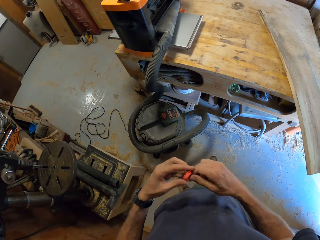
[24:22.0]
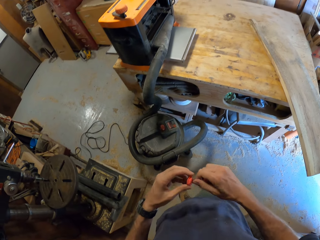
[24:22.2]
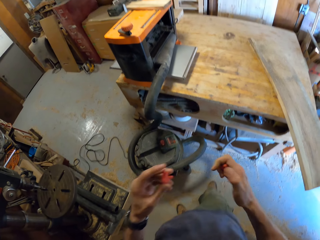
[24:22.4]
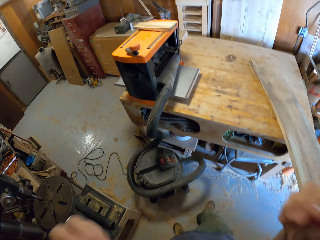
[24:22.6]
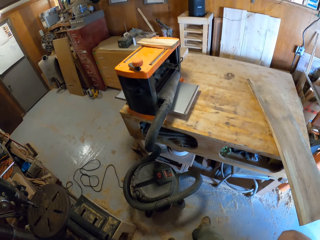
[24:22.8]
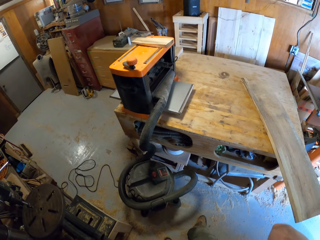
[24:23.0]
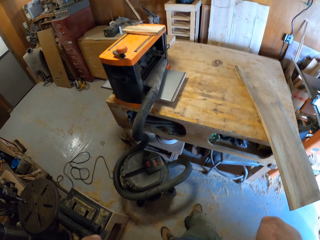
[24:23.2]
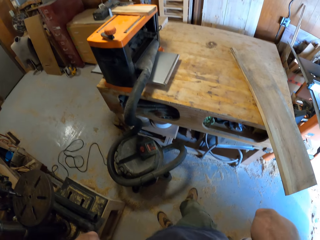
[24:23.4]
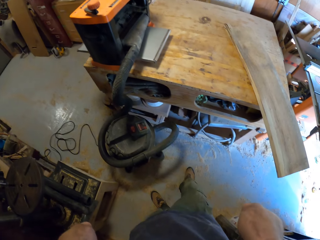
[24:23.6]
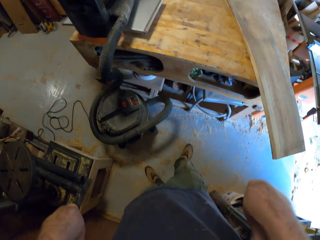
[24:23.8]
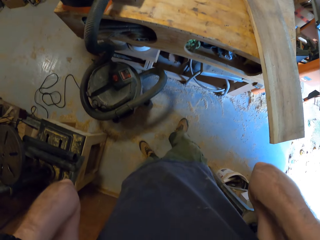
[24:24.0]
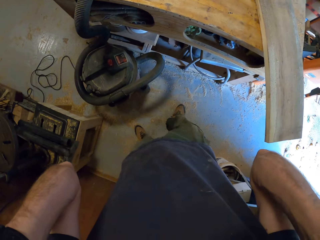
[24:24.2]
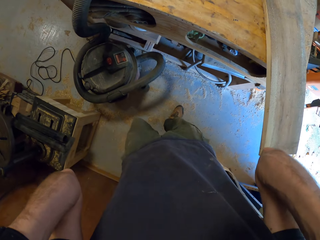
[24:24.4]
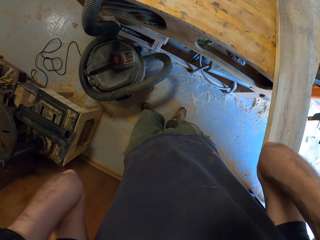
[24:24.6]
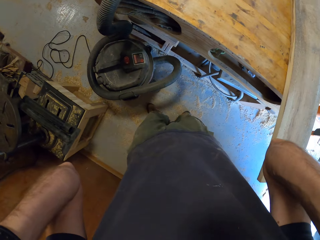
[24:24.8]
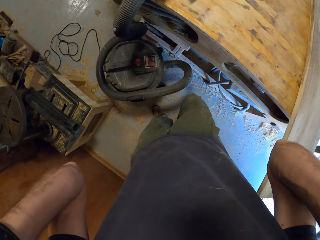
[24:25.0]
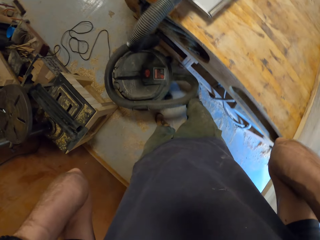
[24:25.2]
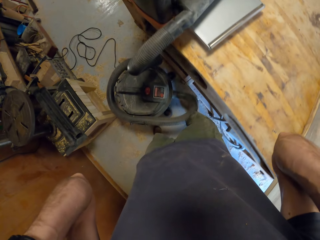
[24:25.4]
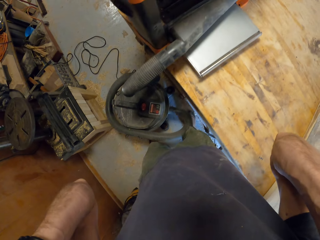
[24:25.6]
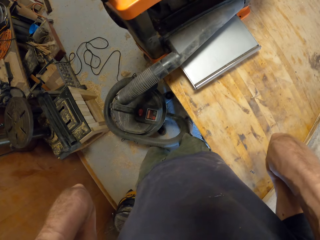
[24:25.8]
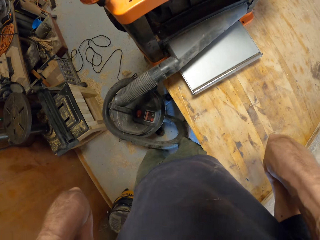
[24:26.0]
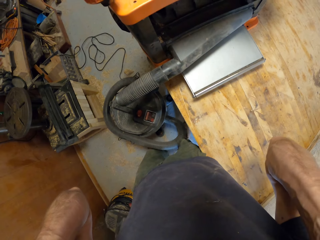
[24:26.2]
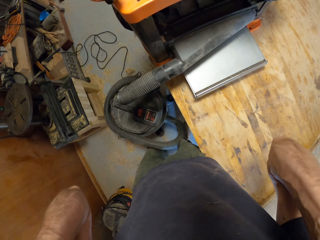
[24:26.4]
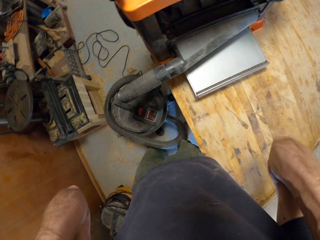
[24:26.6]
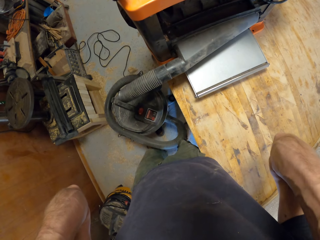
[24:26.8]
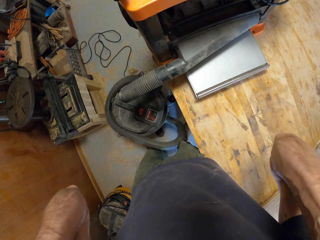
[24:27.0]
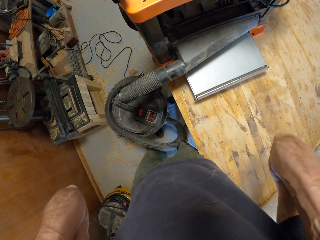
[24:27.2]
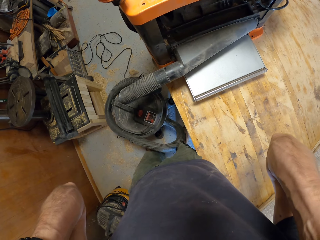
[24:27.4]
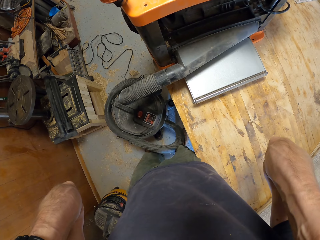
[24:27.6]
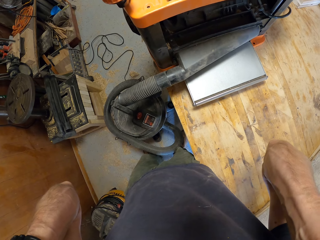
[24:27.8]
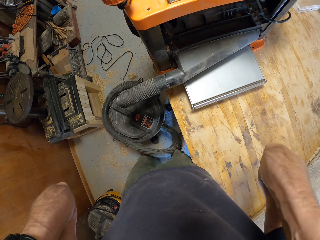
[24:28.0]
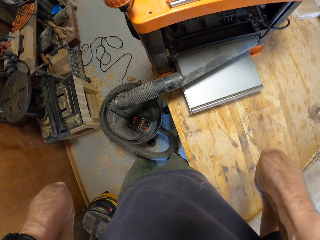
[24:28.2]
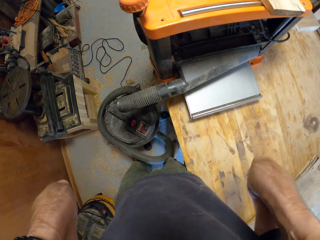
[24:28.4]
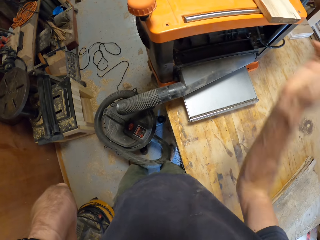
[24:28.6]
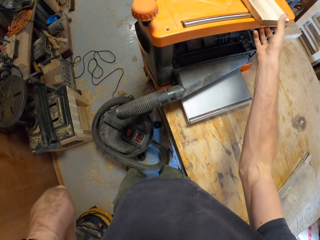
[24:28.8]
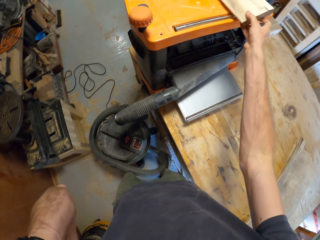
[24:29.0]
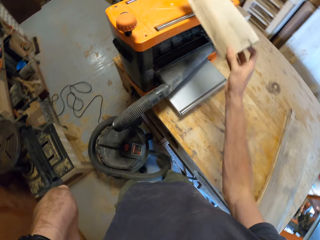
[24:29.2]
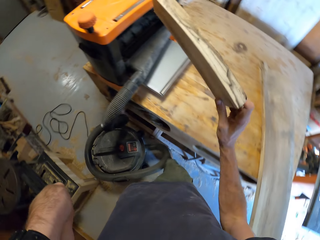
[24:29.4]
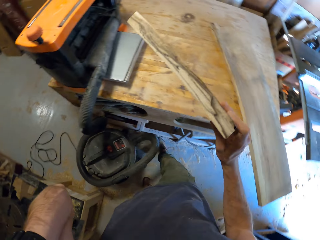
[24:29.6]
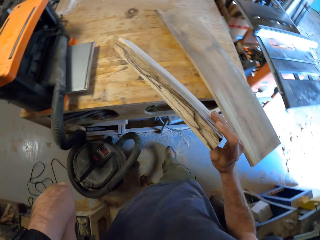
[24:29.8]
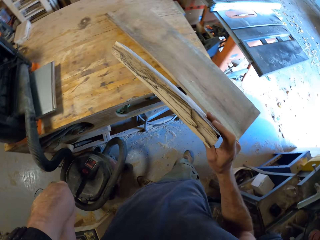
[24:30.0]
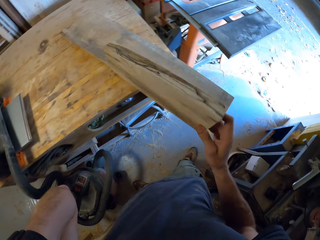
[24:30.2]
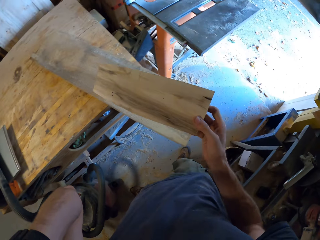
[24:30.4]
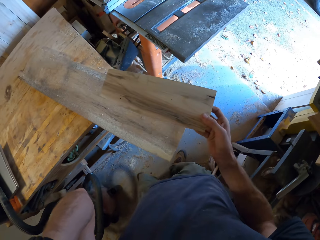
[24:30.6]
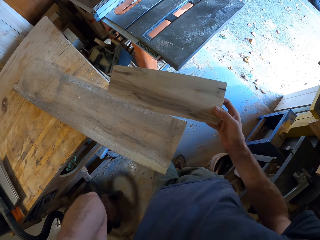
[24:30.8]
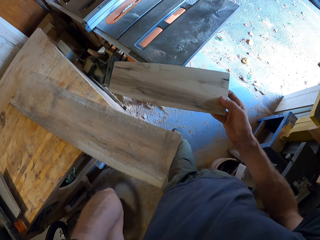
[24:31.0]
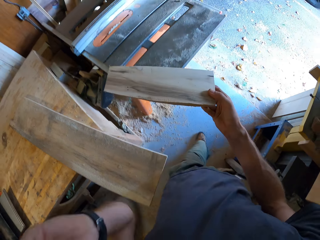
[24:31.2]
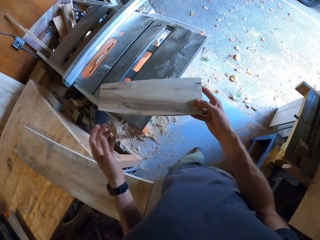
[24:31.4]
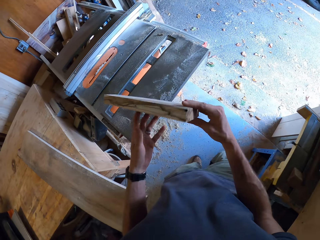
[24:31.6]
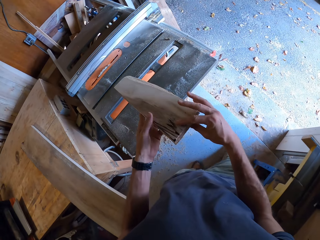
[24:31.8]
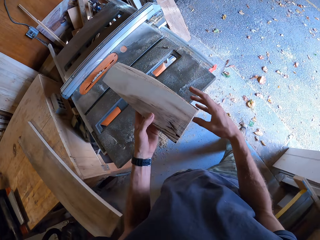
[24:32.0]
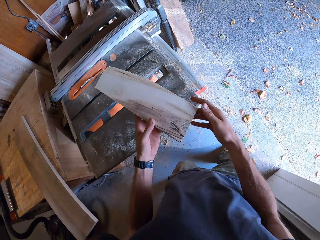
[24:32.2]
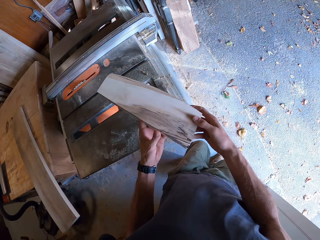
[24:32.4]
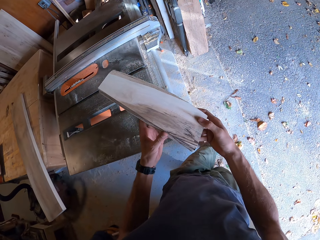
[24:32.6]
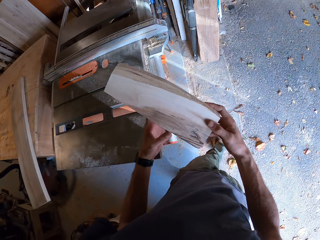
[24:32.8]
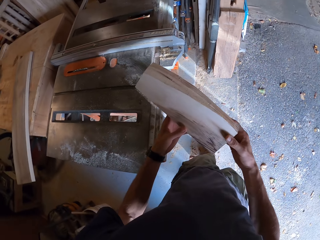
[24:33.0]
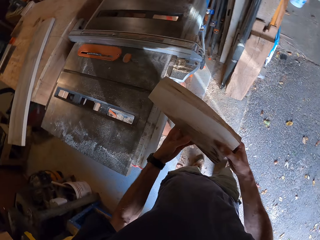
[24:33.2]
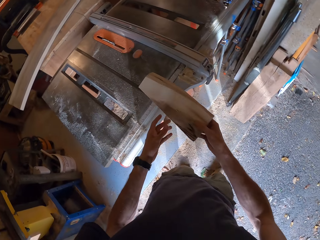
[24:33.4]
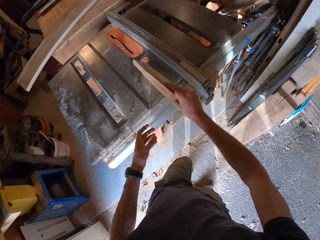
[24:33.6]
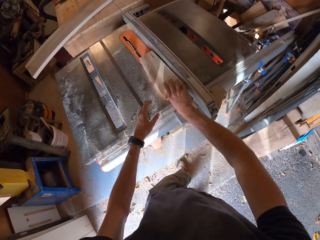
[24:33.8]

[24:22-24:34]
The camera wearer plugs his ears with the ear plugs. He picks up the piece of wood on the smoothing machine with his right hand. He looks at the piece of wood. He walks around. He moves the piece of wood in his hands.

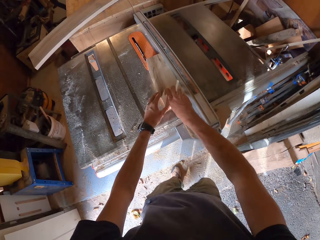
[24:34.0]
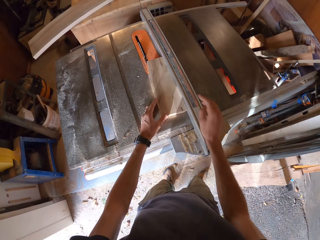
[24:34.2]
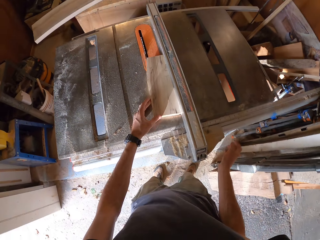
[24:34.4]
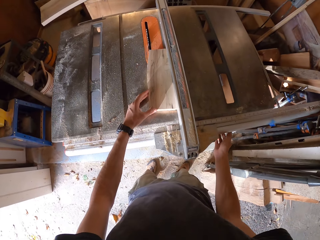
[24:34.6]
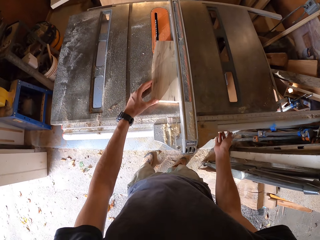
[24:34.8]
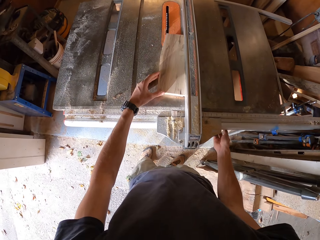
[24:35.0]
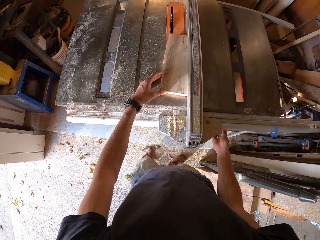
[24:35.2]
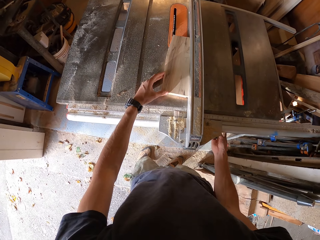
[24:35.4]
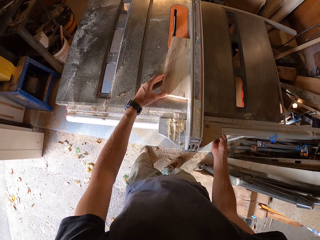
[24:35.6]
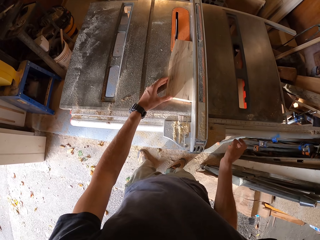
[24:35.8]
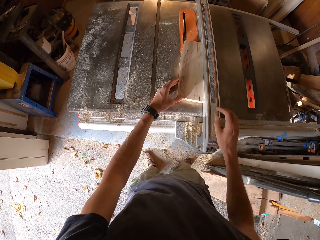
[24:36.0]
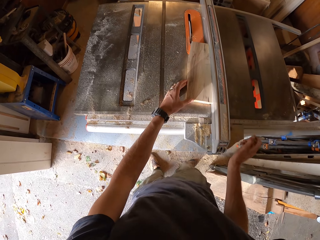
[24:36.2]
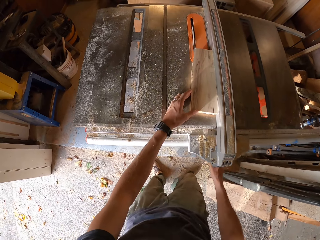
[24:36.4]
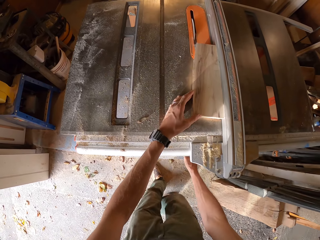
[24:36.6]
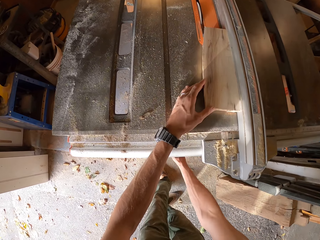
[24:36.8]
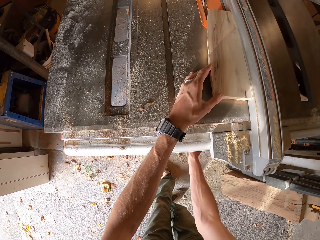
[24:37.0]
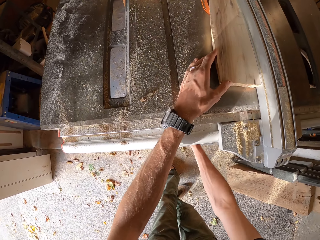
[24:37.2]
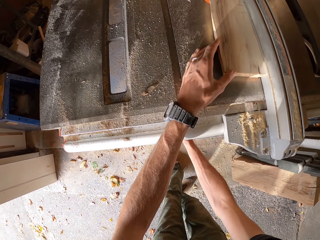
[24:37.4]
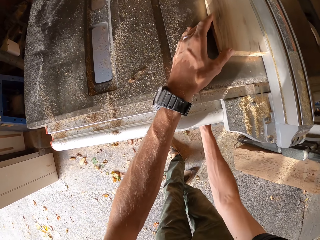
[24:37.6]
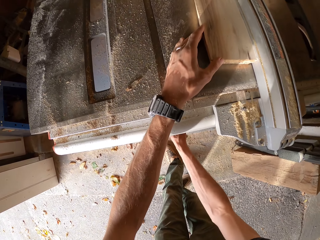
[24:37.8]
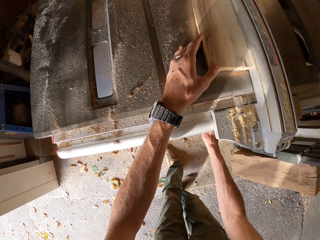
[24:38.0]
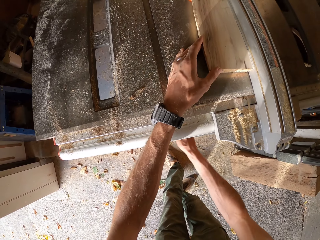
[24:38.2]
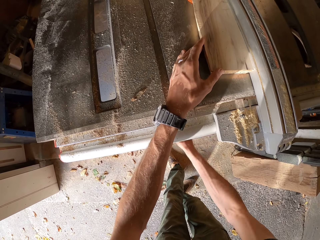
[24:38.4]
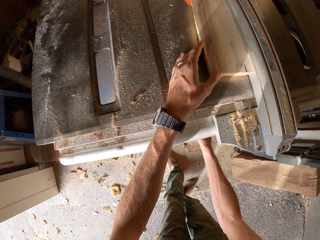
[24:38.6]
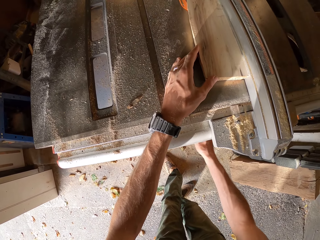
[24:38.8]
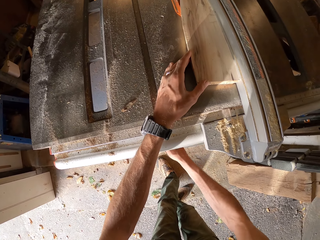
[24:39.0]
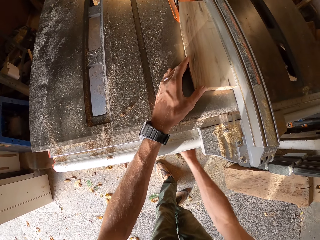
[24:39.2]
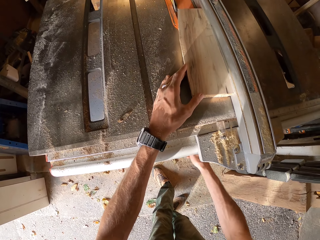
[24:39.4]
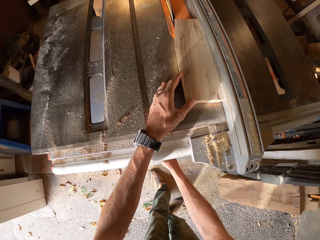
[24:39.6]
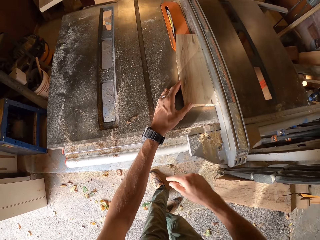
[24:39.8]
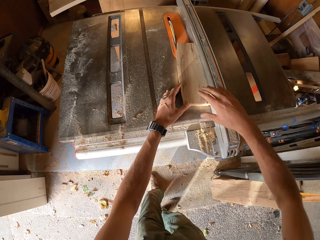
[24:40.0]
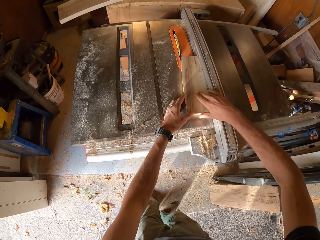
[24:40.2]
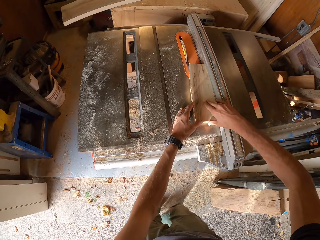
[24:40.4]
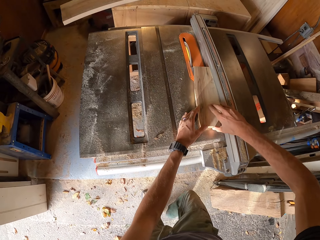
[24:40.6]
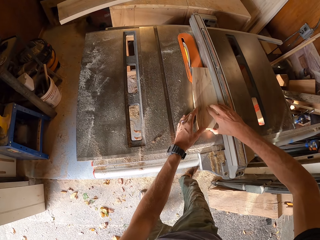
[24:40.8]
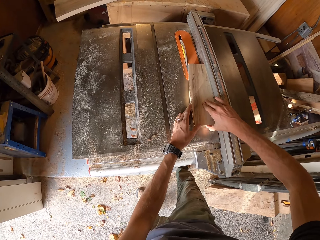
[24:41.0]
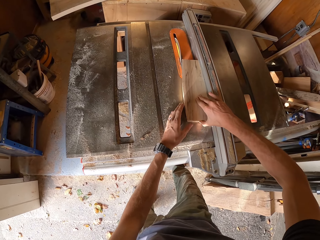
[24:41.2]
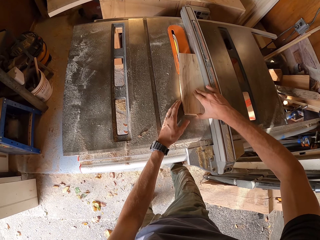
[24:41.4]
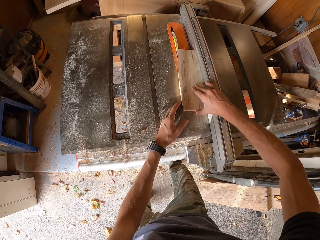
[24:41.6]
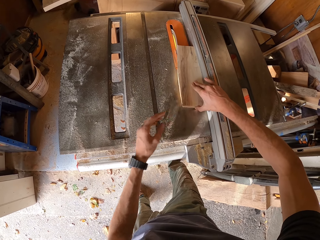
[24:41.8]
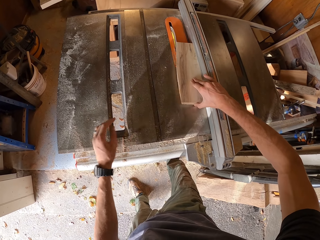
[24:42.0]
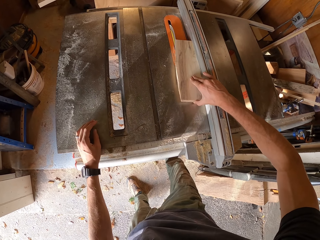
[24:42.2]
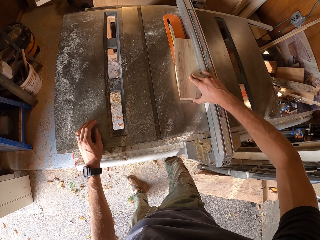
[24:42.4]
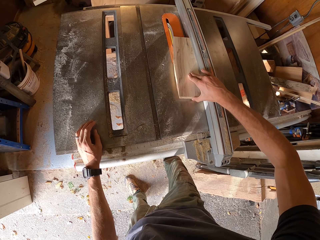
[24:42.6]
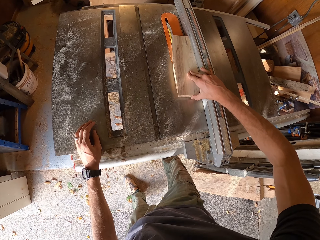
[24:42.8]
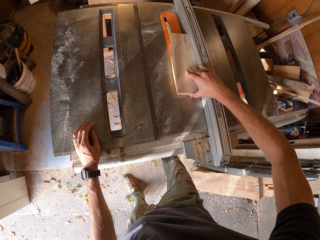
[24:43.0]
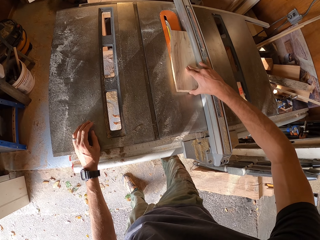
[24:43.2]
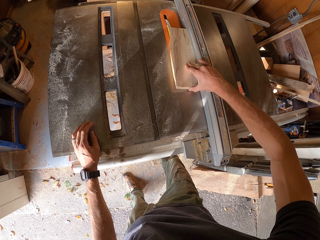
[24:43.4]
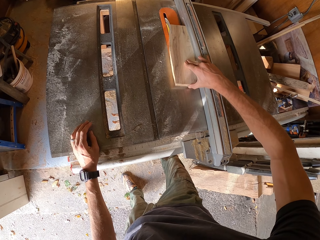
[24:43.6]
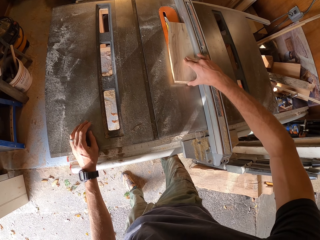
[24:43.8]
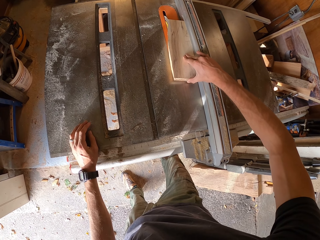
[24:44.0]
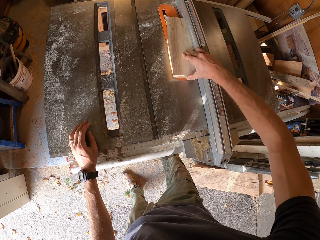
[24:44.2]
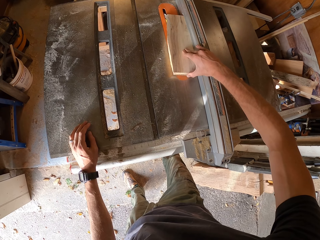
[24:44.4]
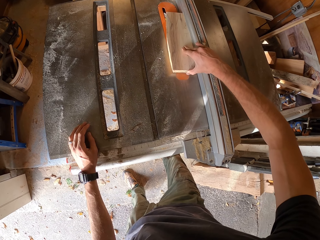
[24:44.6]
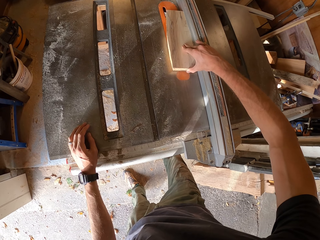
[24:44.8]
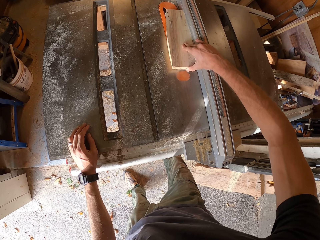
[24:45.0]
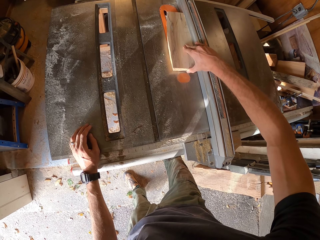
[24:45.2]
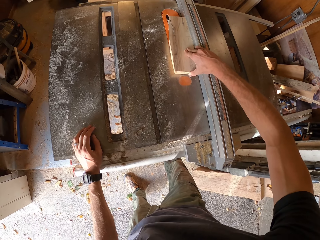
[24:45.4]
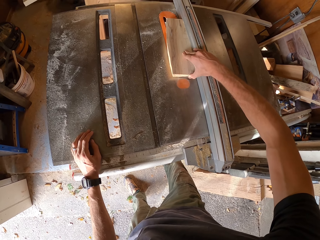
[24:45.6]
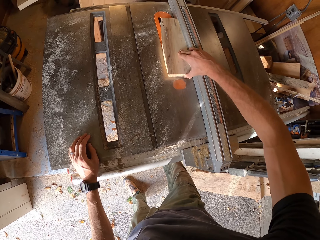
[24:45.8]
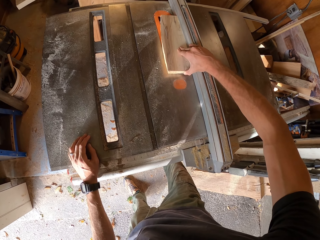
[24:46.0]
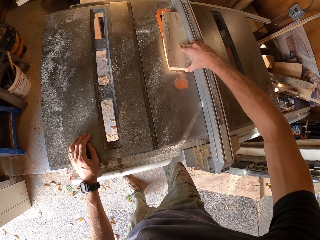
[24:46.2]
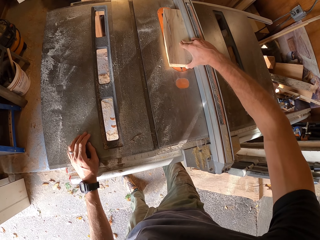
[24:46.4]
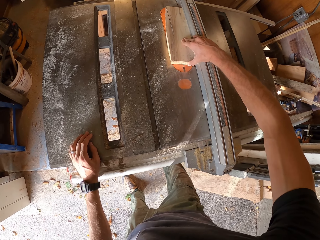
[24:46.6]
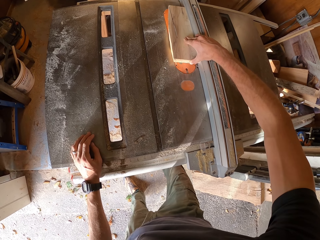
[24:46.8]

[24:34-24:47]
The camera wearer places the piece of wood on a table saw. He touches a side of the table saw with his right hand. He turns a part of the table saw with his right hand. He fastens the wood on the table saw. He moves the piece of wood on the table saw with his hands. He slices the piece of wood with the table saw.
